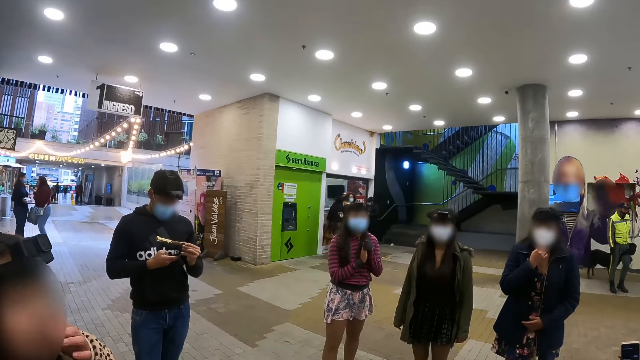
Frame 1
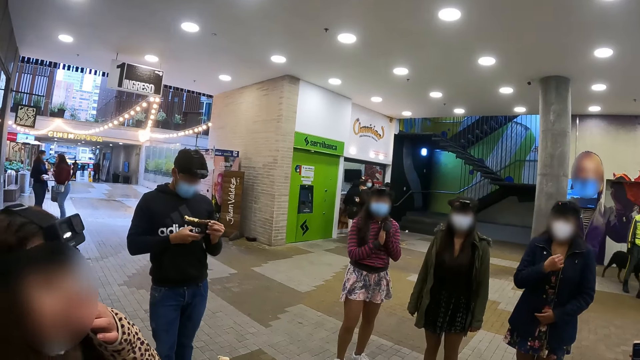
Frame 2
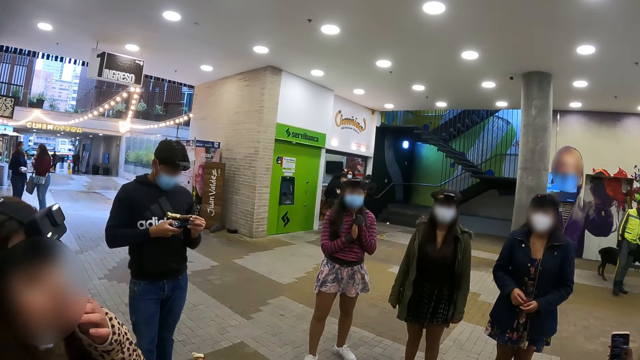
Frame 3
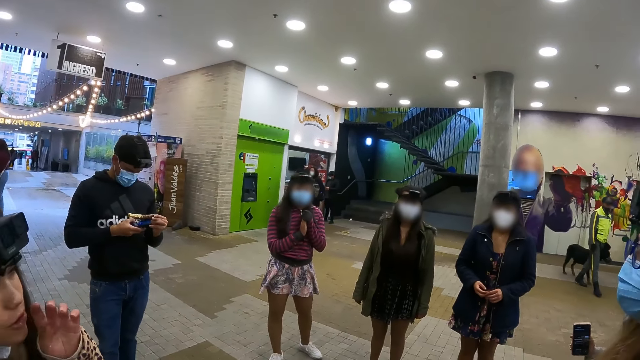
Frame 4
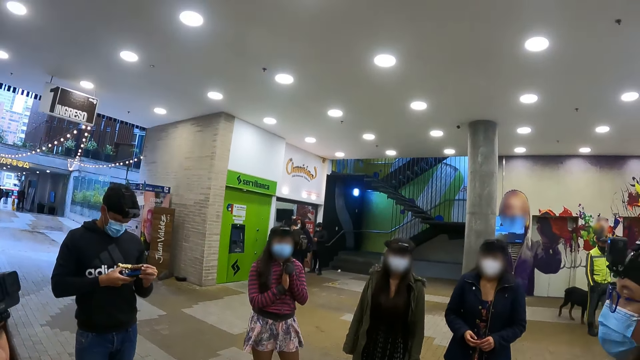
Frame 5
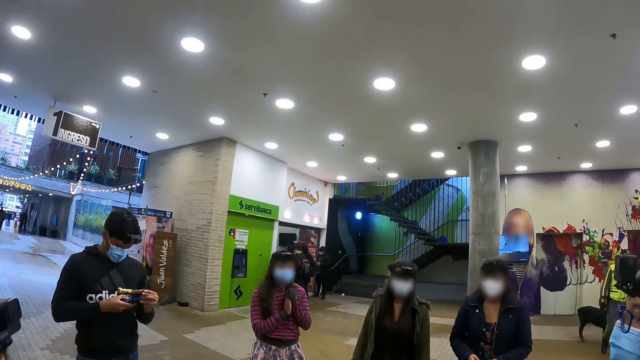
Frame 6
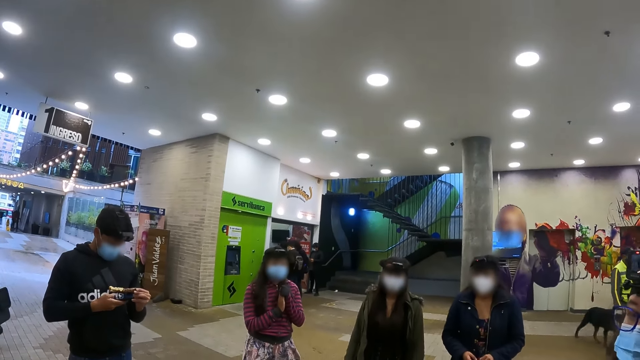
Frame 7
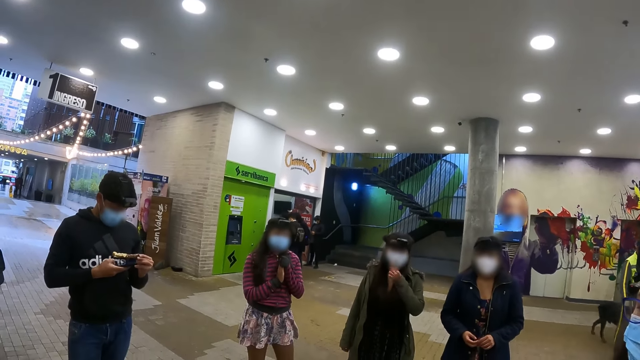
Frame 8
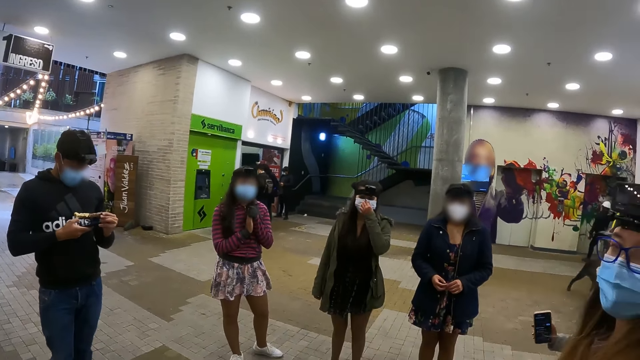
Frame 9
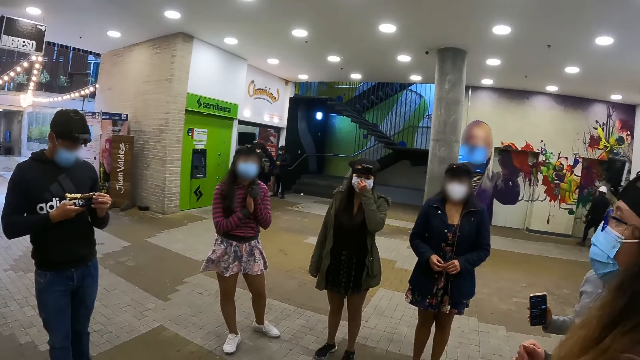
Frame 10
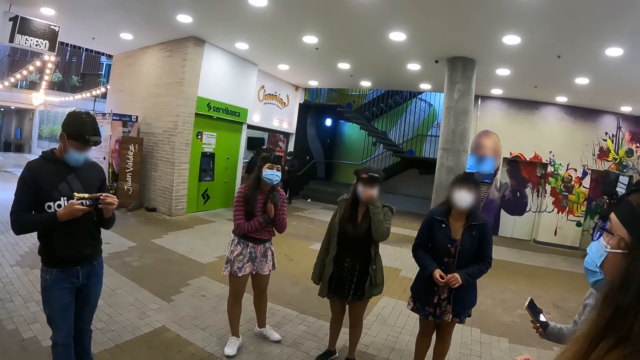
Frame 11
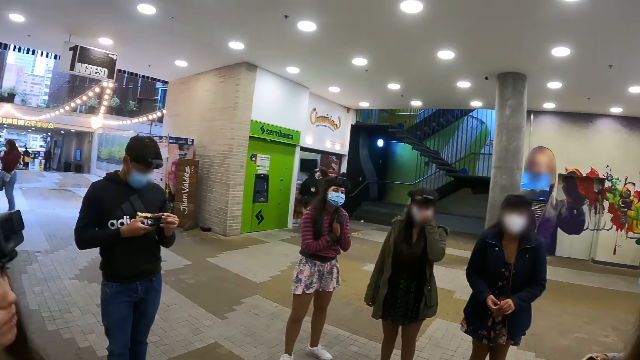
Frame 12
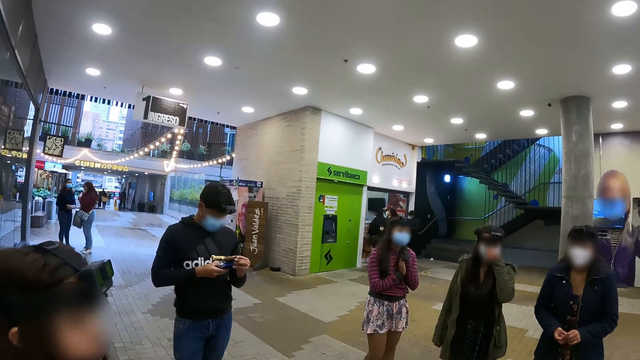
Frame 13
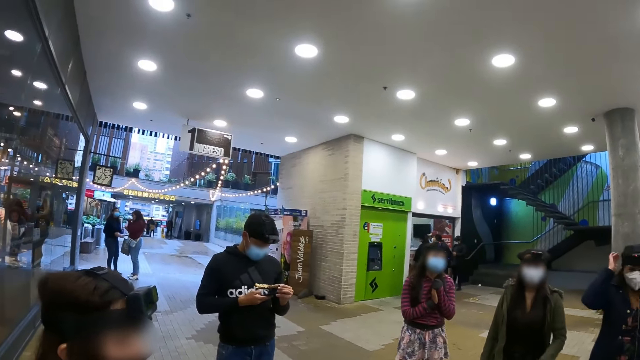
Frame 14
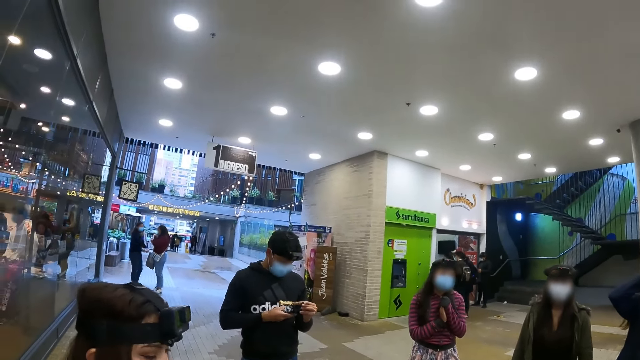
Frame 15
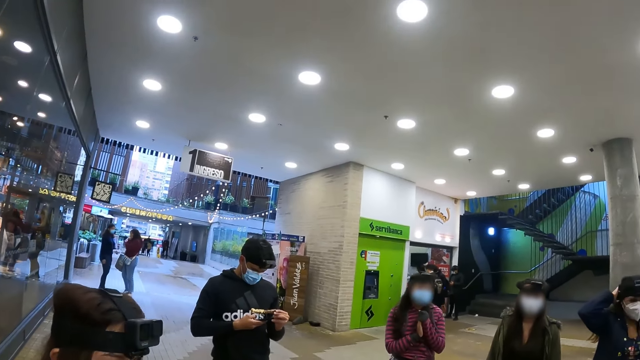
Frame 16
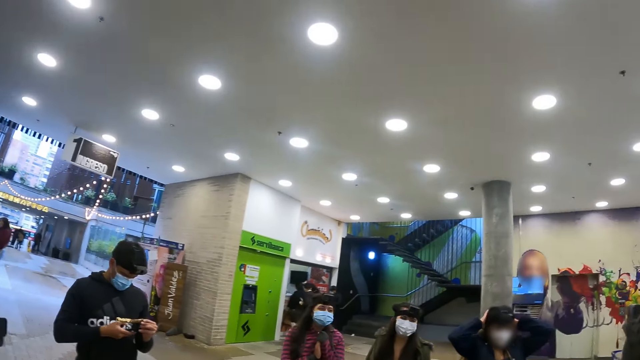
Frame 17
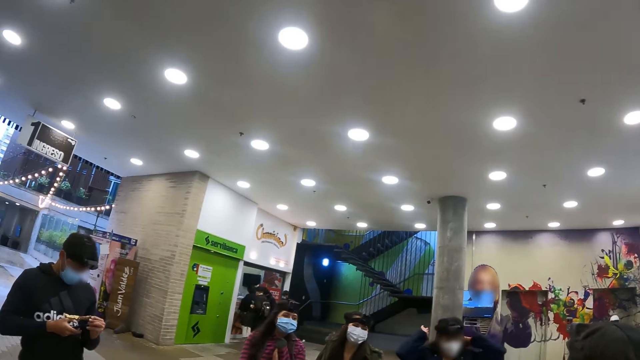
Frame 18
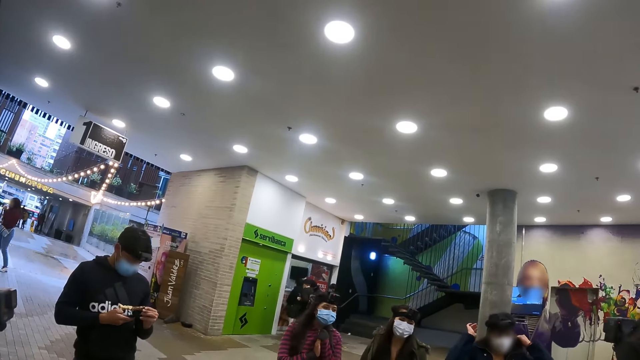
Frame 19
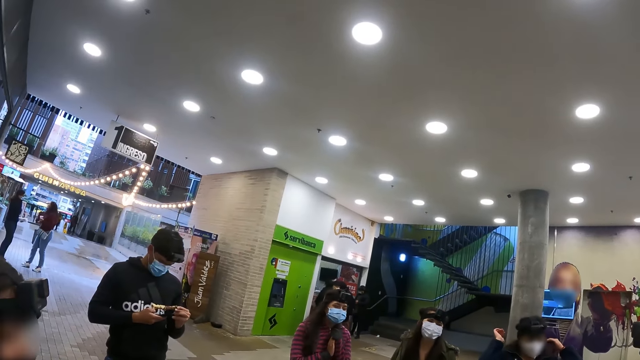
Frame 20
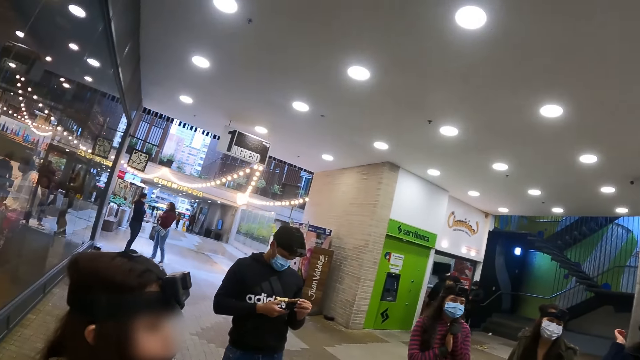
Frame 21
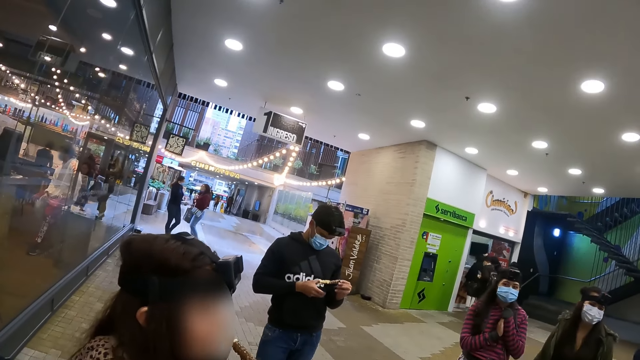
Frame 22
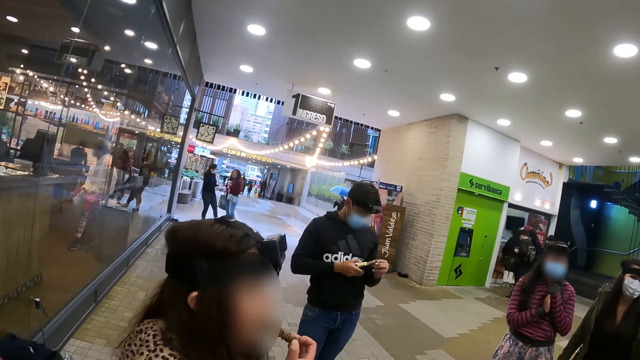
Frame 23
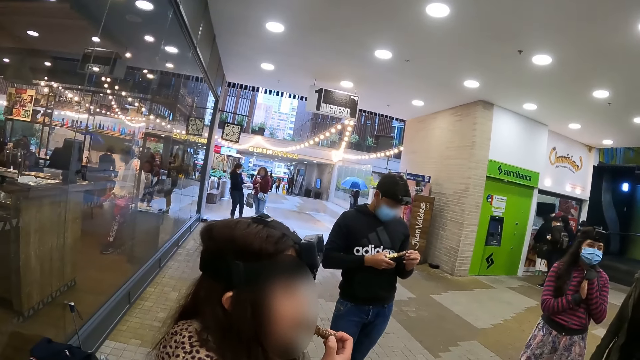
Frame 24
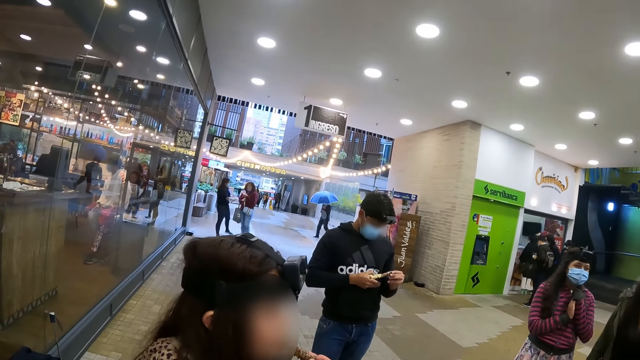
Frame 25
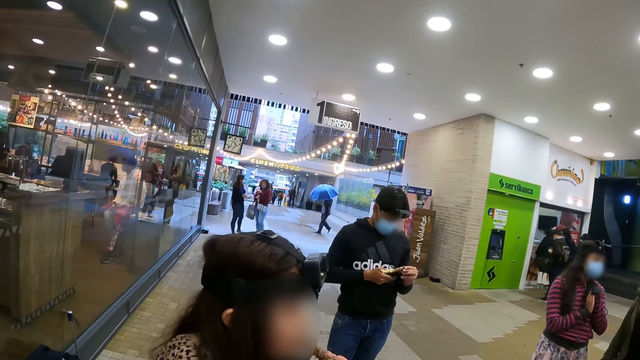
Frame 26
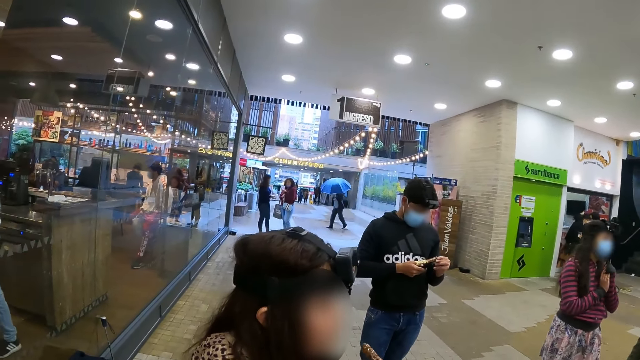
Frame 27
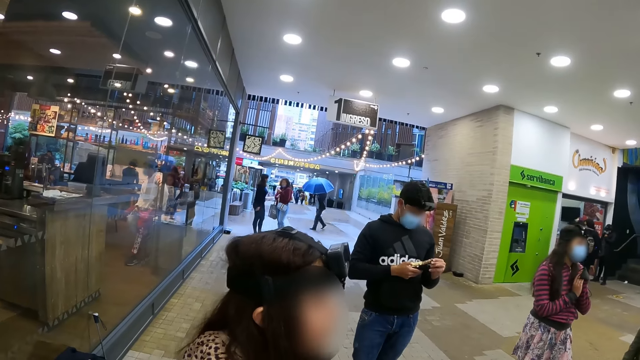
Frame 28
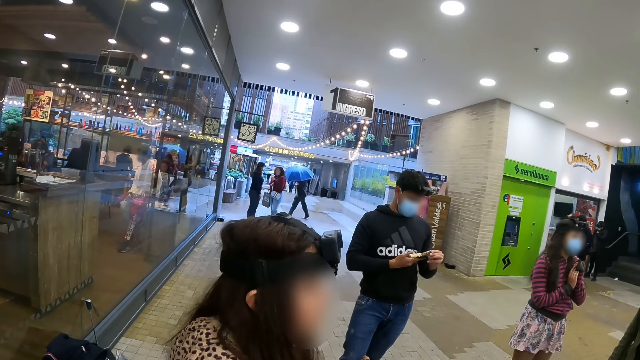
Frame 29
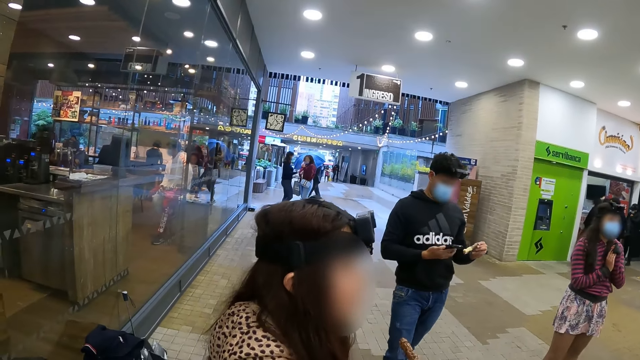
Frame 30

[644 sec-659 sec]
A person holds the snack. Another person touches face. The camera wearer looks around. A third person adjusts the facemask. A fourth person looks around. A fifth person adjusts the camera. The camera wearer looks around. The first person operates the phone.

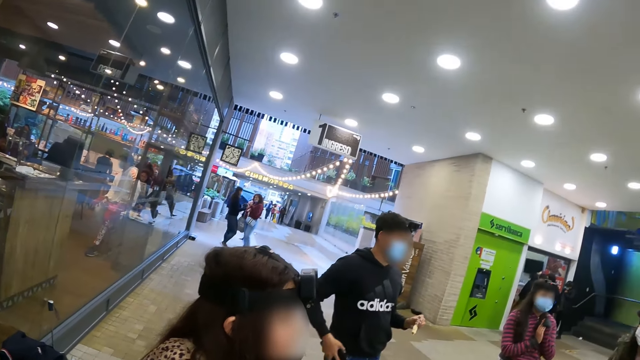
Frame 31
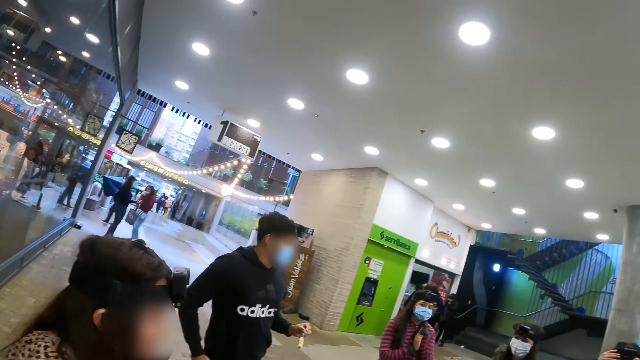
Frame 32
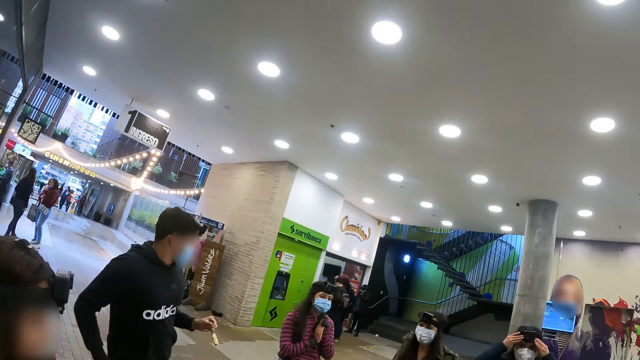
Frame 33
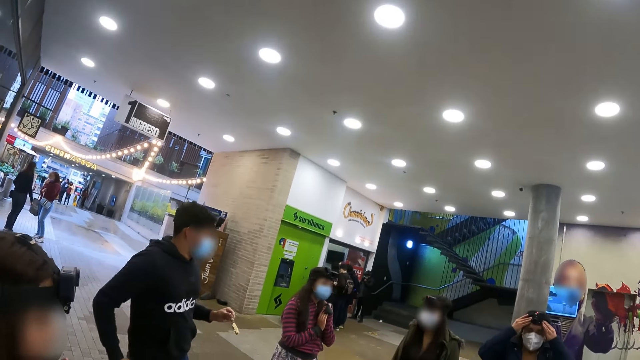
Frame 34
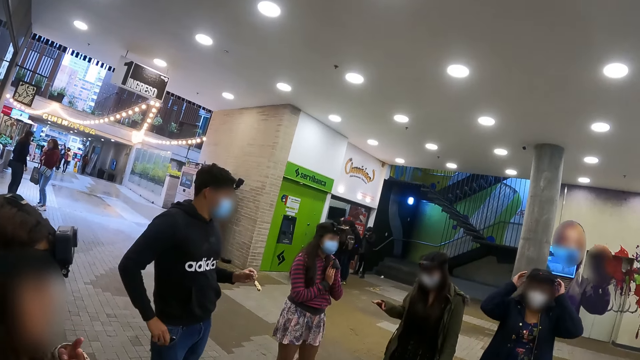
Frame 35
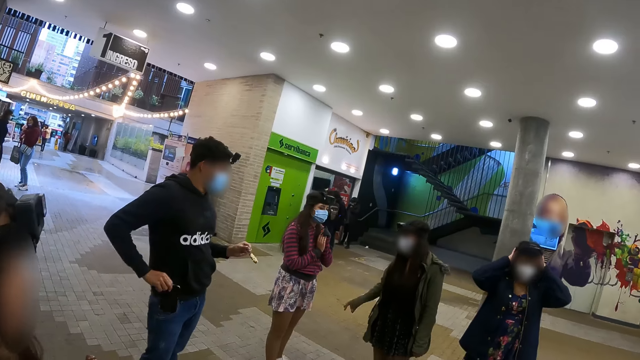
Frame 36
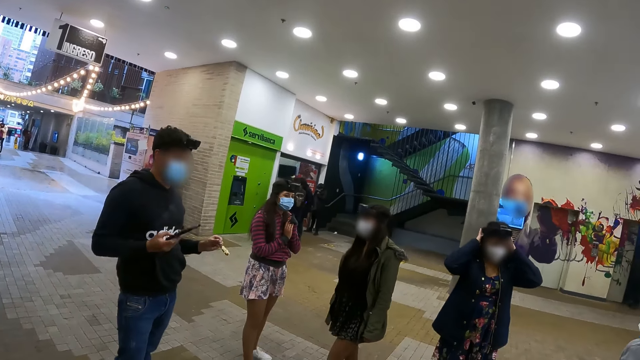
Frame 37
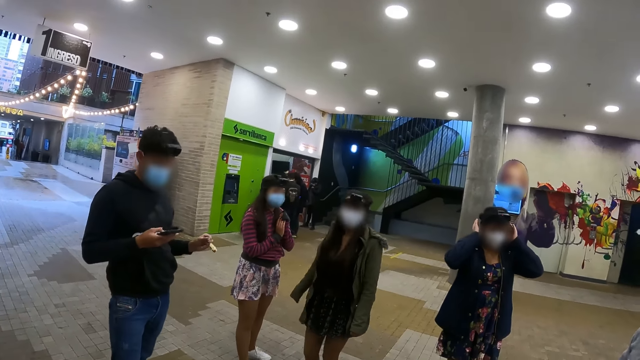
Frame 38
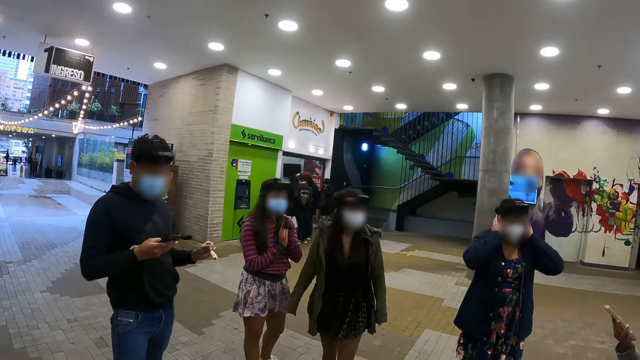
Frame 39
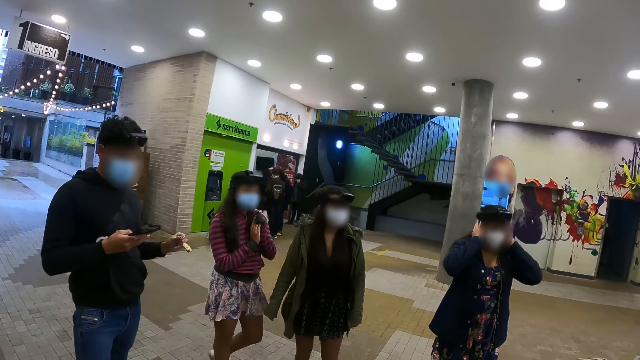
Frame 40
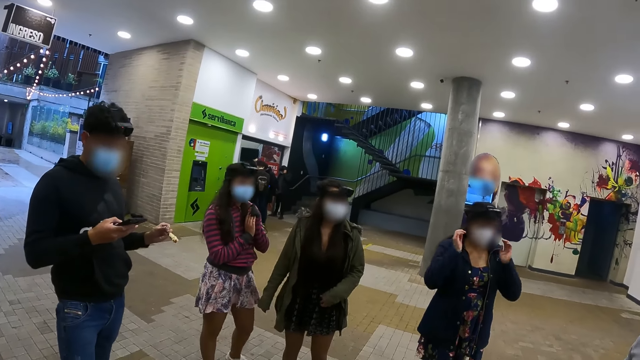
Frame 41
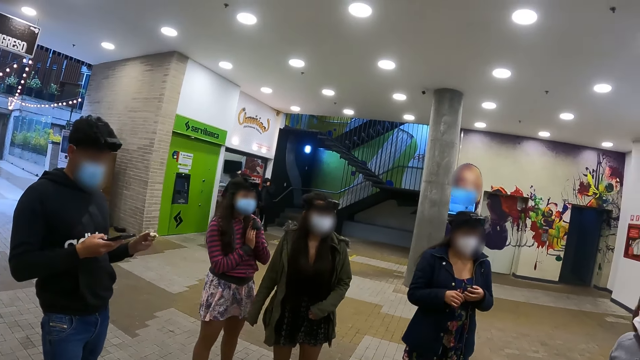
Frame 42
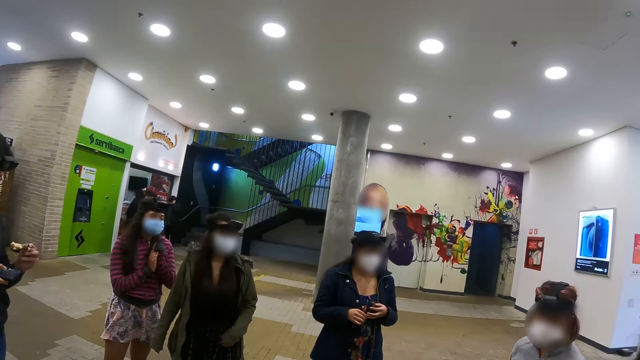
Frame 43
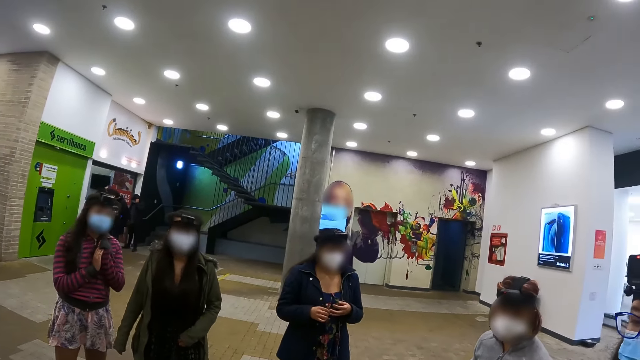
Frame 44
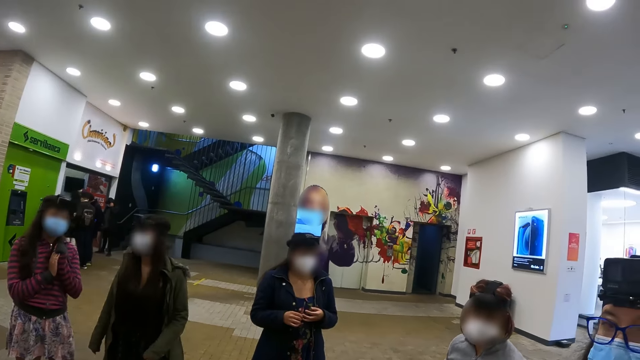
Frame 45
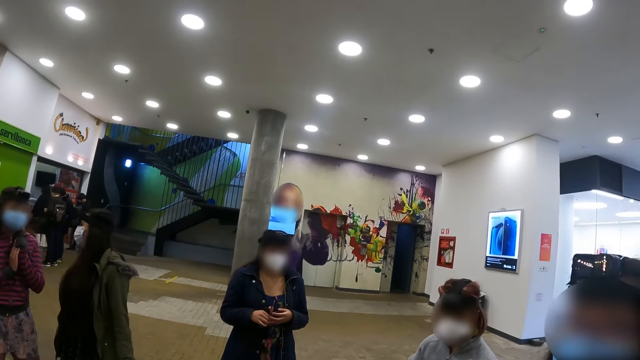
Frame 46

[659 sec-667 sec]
A person puts the phone in the trouser pocket. Another person gestures. The first person takes the phone from the pocket and operates the phone. A third person gestures. A fourth person lowers hands. The camera wearer looks around.
